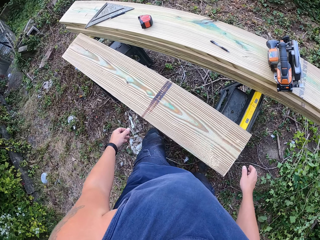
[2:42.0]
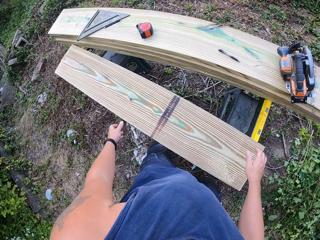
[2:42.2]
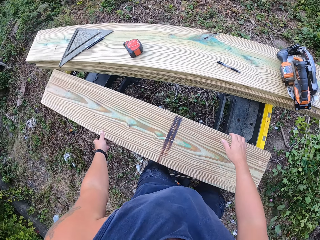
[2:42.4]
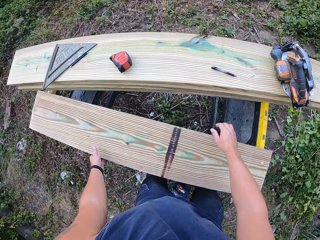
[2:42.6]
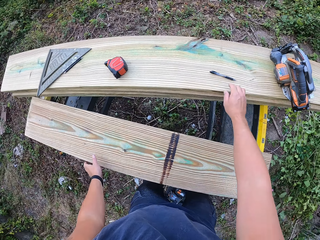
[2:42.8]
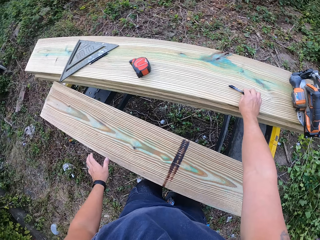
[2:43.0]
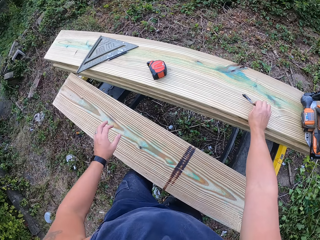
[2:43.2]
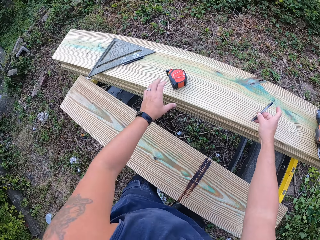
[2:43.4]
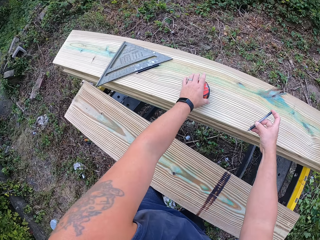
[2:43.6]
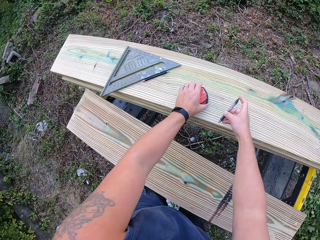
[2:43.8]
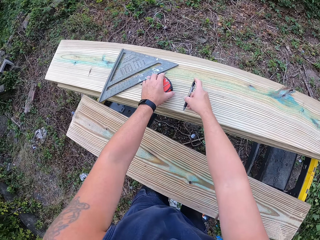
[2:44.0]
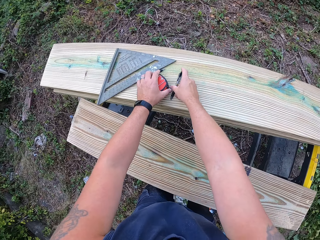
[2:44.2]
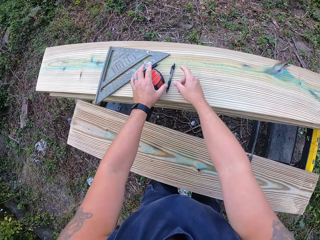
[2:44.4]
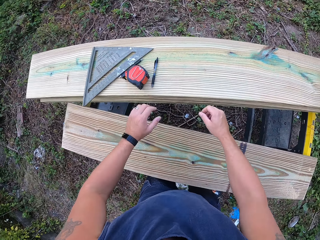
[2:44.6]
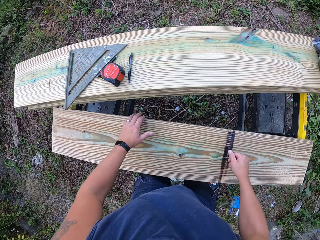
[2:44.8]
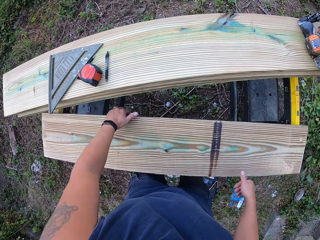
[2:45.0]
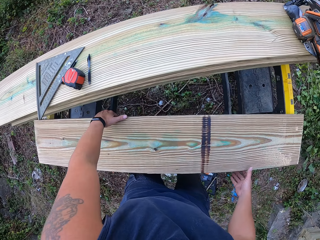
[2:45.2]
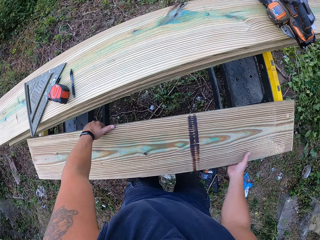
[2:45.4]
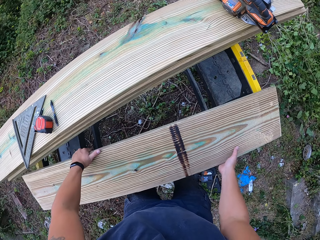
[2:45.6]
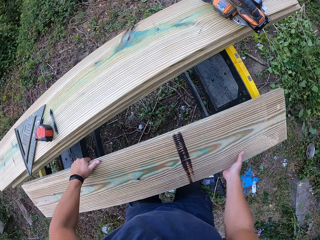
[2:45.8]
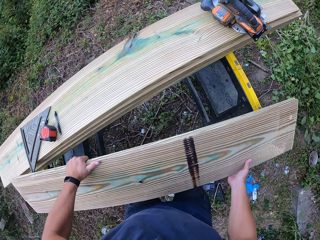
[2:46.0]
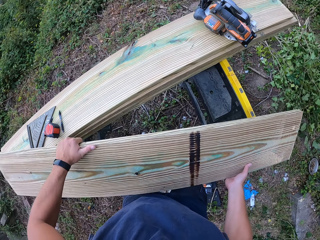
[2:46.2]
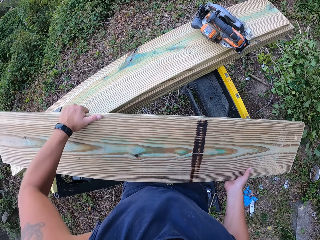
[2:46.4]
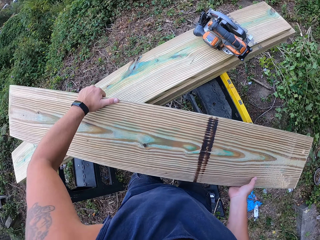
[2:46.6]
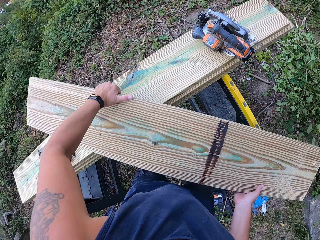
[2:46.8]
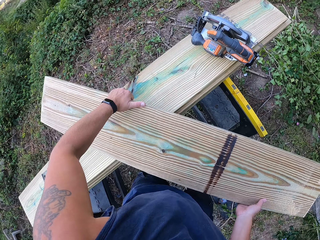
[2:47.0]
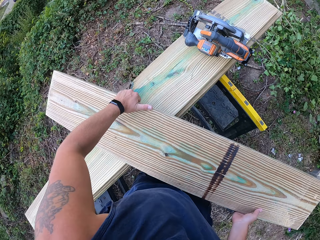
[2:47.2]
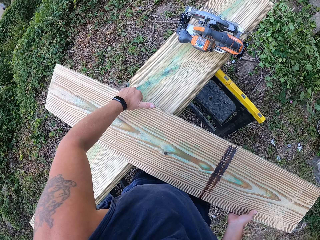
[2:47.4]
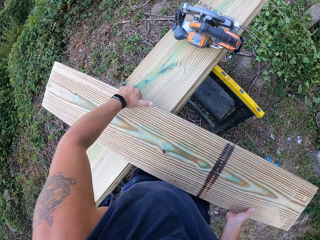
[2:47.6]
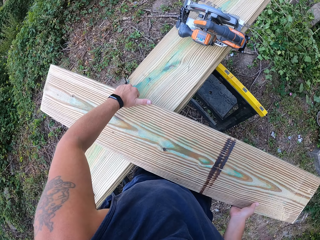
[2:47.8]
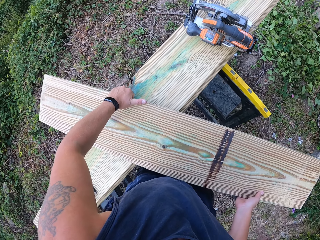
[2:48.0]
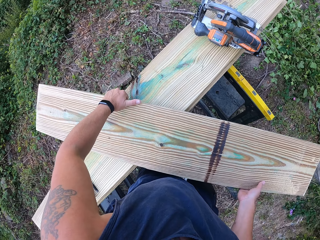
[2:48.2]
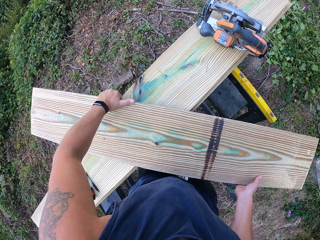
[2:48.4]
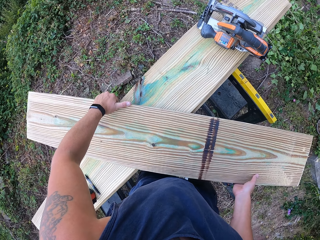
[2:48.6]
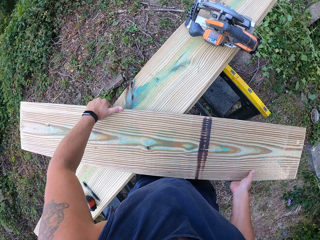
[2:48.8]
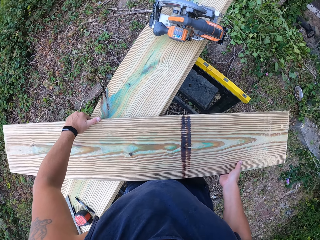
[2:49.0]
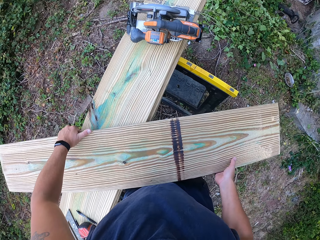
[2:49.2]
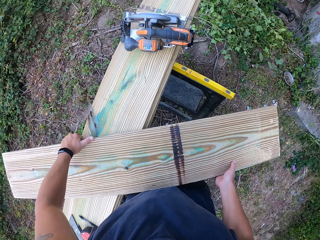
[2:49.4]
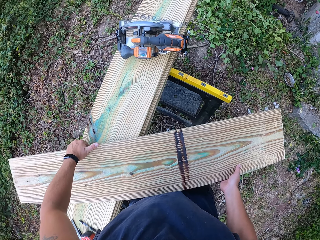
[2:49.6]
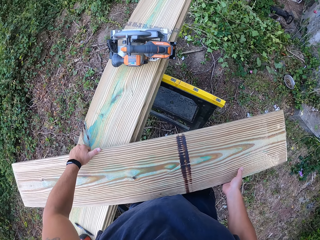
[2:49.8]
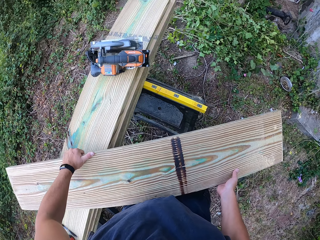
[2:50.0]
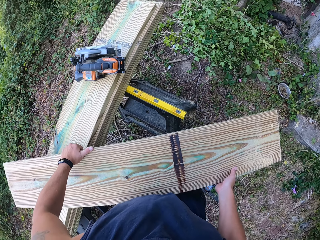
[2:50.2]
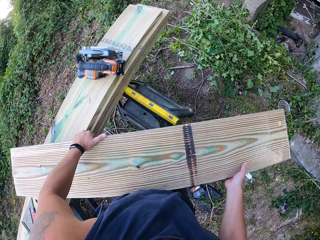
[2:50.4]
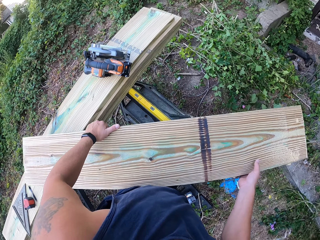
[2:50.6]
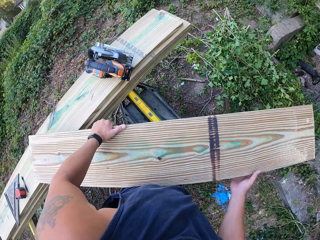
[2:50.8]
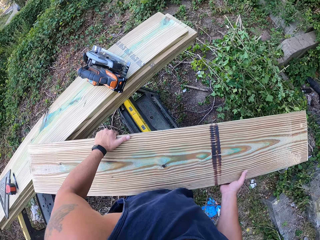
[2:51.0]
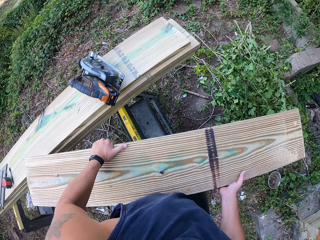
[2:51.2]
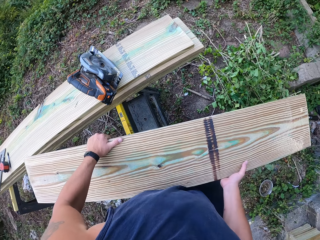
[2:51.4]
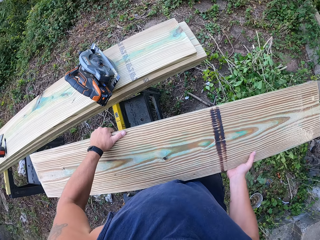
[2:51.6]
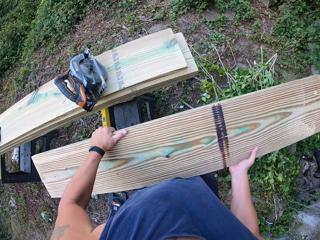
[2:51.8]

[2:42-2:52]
The camera wearer touches the first plank of wood on the lift with both of his hands. He moves the marker pen from the second plank of wood with his right hand. He moves the tape measure from the second plank of wood on the lift with his left hand. He puts them on one side of the other polished wood. He lifts the first plank of wood from the lift with both of his hands.

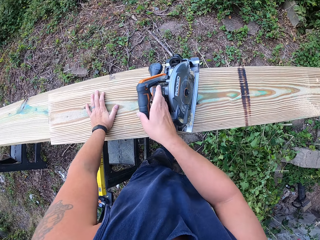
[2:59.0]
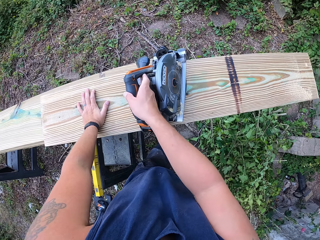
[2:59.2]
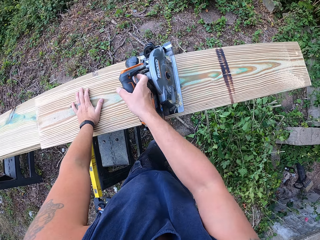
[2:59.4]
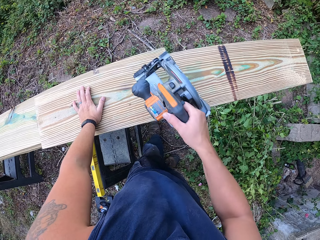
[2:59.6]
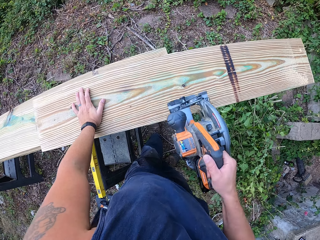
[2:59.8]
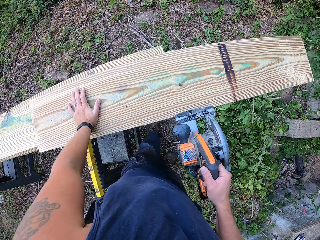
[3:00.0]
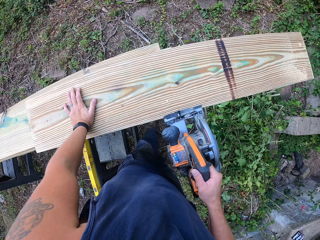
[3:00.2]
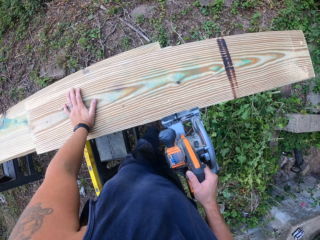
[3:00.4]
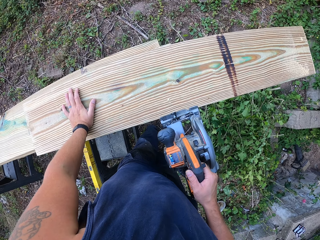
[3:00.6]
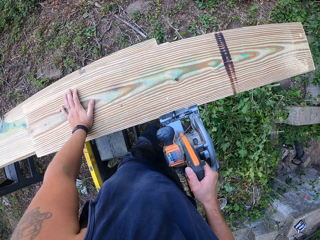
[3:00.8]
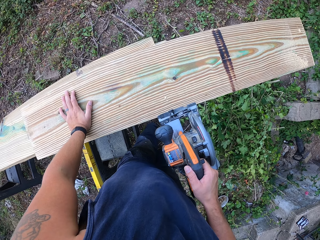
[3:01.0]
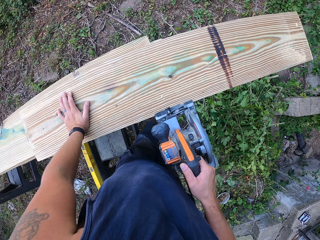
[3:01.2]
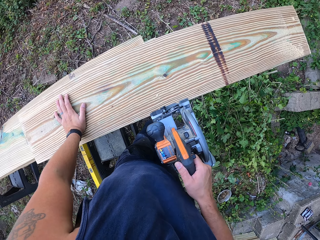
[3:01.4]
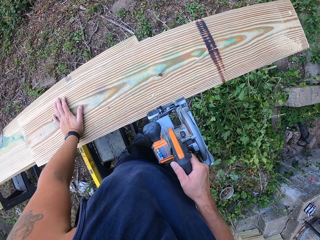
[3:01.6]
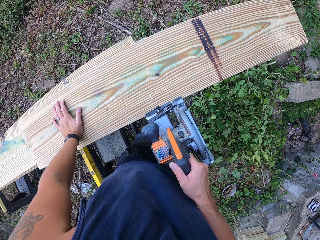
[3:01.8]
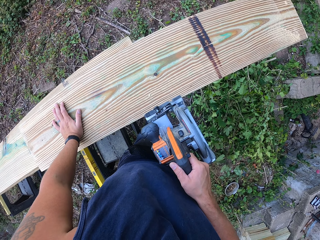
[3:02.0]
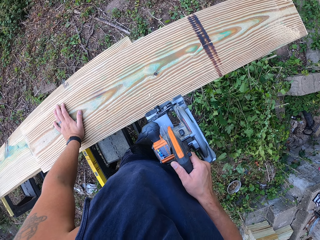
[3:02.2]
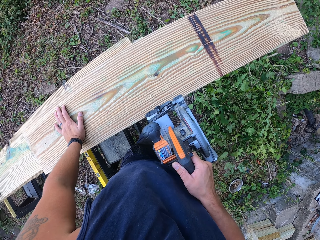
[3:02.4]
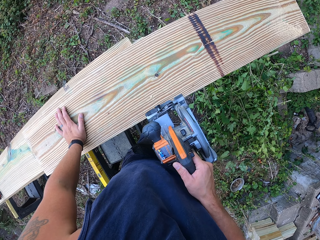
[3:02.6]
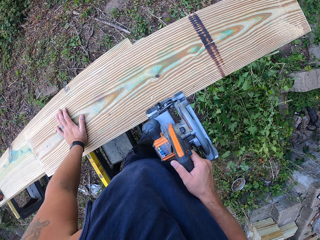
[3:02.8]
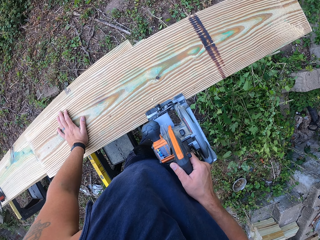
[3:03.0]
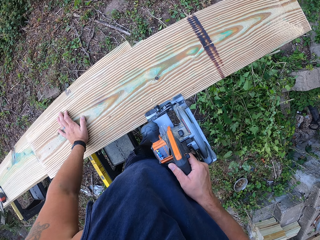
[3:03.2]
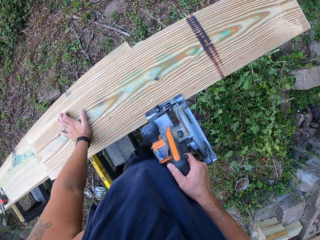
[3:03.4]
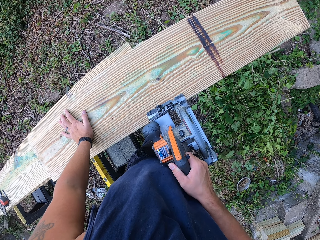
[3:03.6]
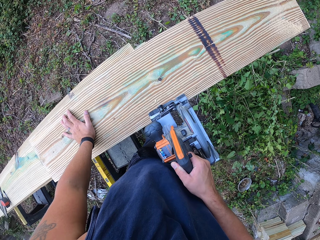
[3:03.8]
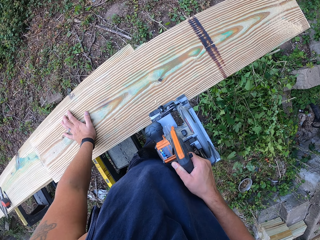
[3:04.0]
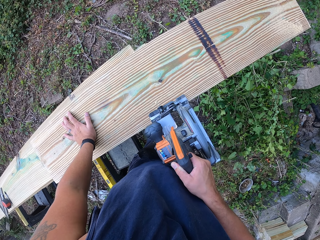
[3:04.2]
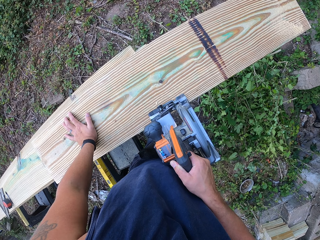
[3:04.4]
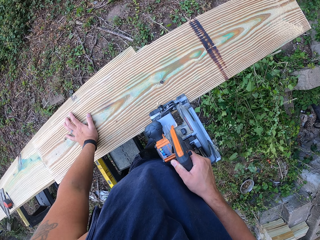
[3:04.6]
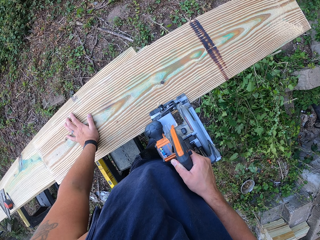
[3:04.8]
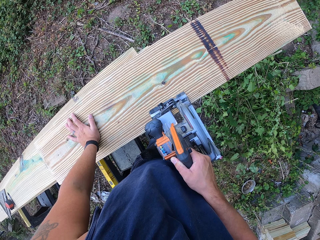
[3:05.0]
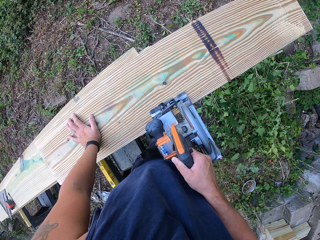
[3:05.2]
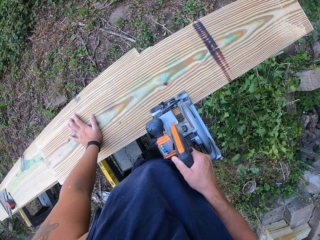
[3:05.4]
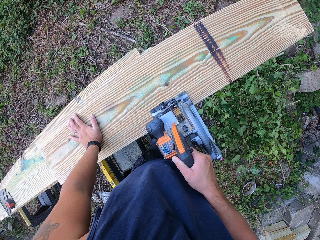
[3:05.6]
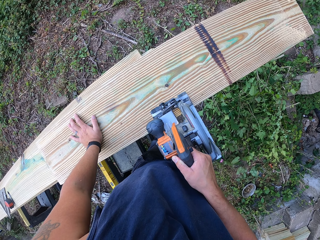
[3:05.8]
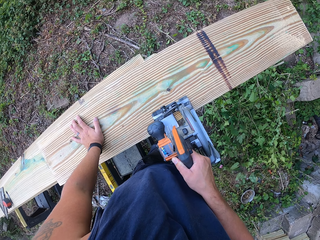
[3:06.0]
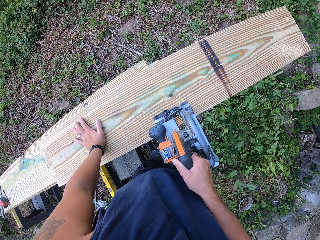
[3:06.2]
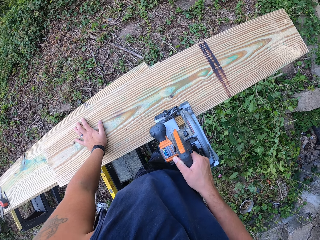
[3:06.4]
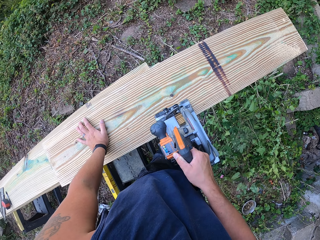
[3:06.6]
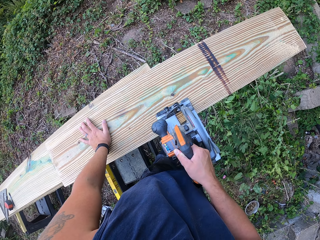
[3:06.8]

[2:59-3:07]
The camera wearer picks up the circular saw from the first plank of wood with his right hand. He cuts the first plank of wood with the circular saw in his right hand.

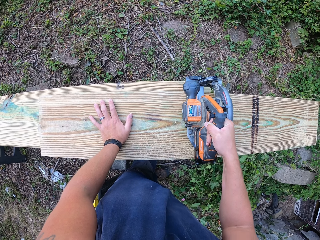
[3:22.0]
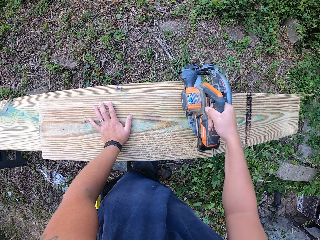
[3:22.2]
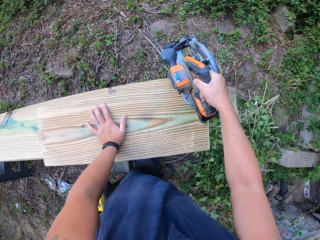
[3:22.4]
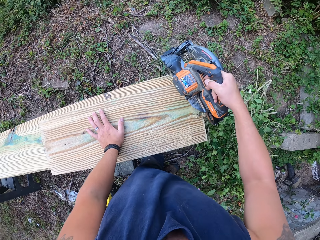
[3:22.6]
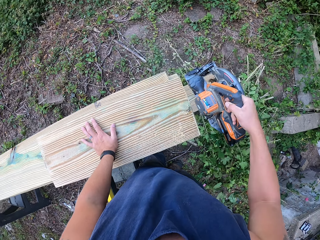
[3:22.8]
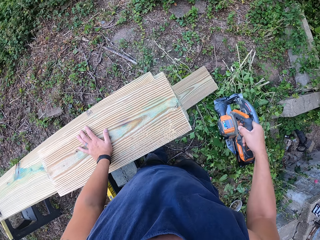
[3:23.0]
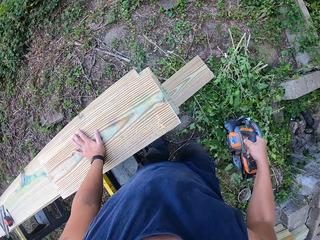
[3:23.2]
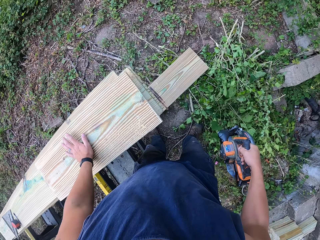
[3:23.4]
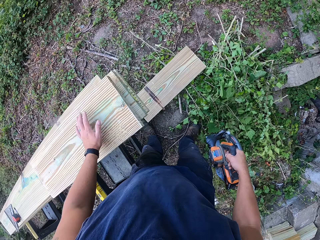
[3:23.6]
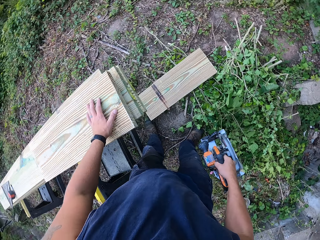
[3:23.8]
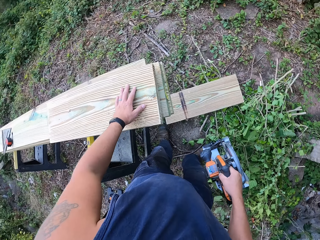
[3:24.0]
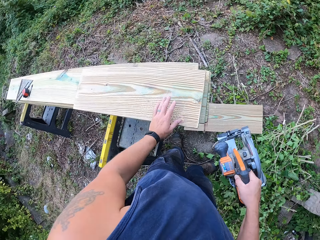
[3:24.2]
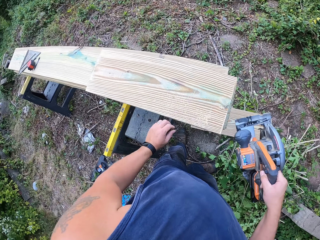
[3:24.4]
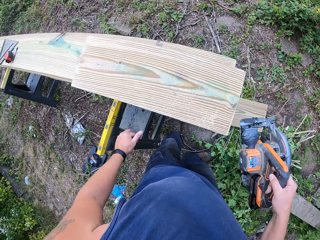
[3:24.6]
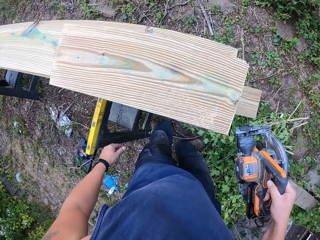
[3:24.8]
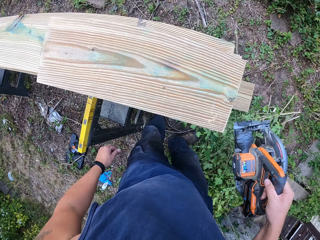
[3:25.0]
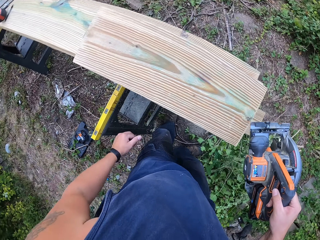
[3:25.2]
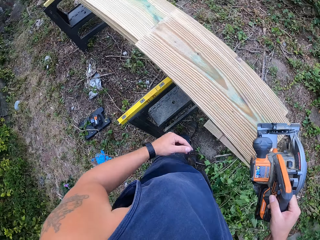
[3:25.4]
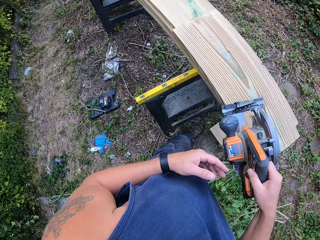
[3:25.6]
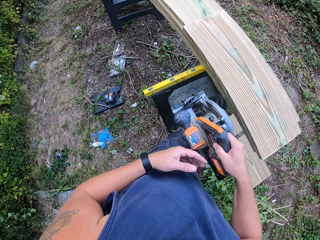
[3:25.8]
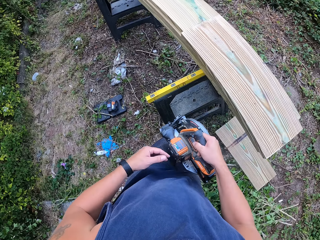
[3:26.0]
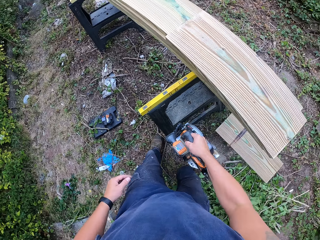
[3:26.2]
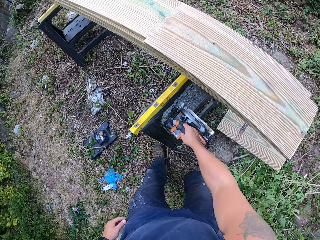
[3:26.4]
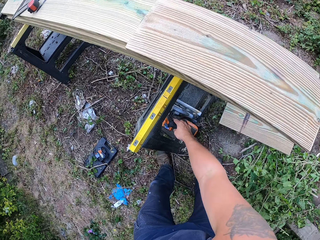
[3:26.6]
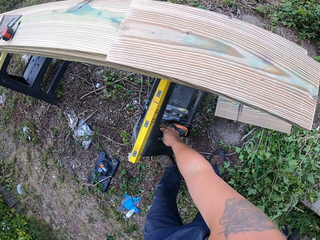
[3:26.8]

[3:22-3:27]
The cut part falls down.
